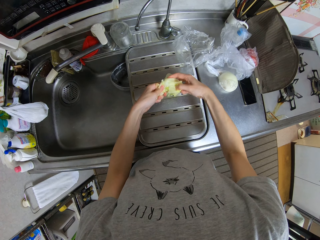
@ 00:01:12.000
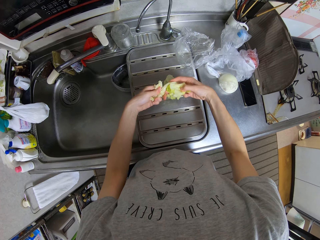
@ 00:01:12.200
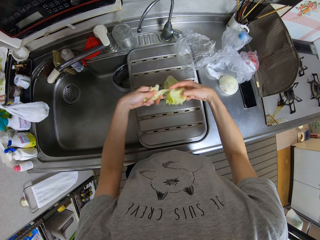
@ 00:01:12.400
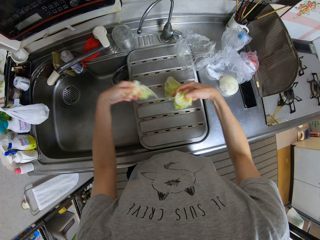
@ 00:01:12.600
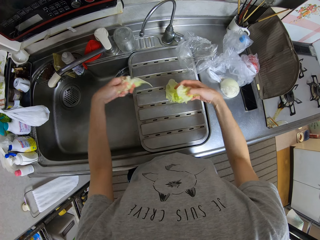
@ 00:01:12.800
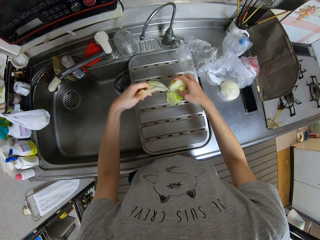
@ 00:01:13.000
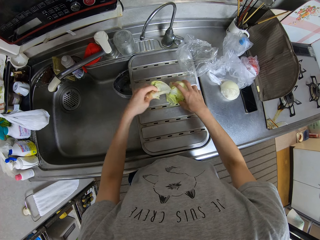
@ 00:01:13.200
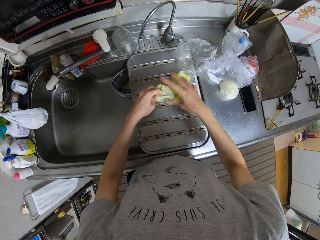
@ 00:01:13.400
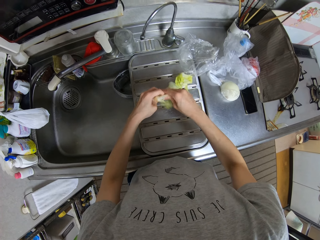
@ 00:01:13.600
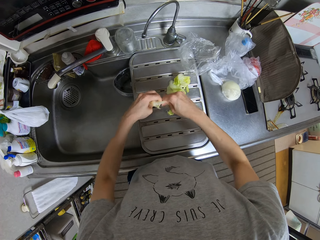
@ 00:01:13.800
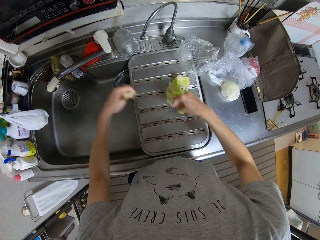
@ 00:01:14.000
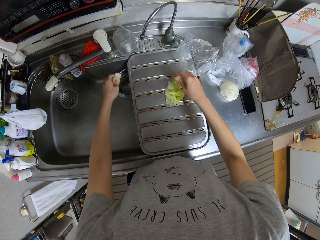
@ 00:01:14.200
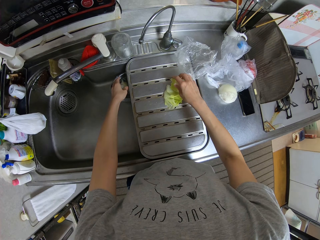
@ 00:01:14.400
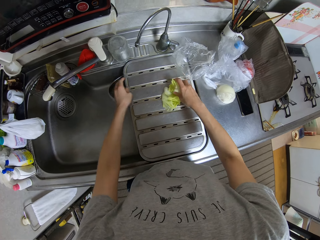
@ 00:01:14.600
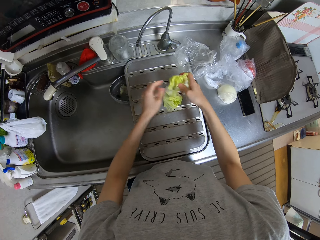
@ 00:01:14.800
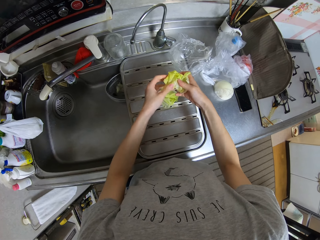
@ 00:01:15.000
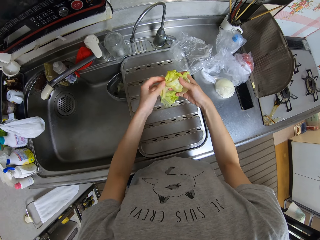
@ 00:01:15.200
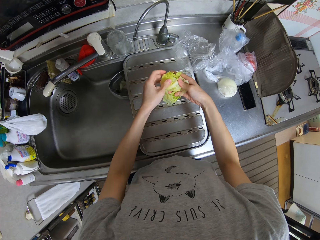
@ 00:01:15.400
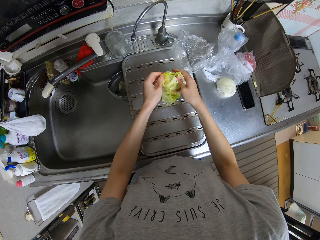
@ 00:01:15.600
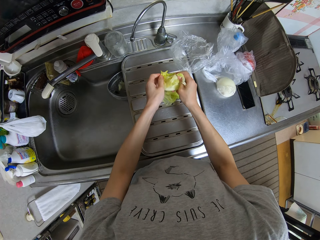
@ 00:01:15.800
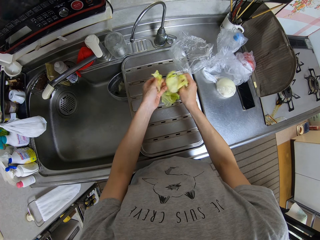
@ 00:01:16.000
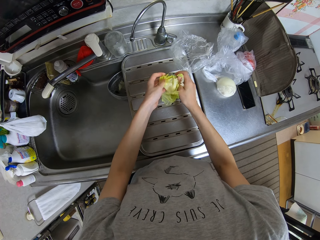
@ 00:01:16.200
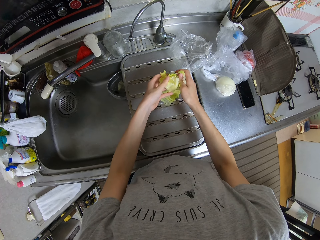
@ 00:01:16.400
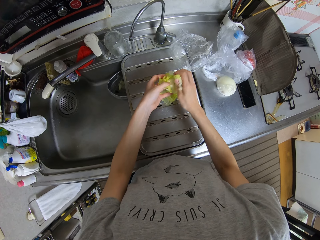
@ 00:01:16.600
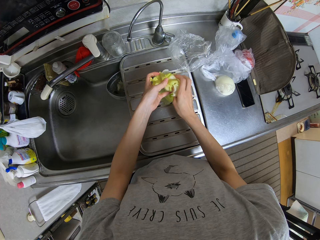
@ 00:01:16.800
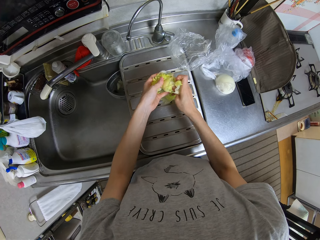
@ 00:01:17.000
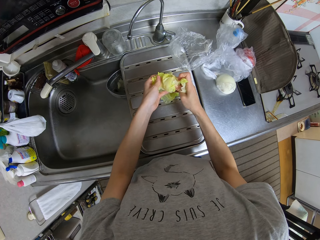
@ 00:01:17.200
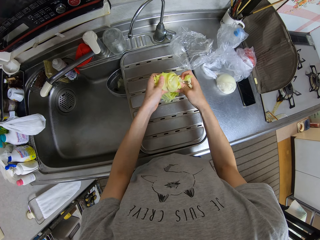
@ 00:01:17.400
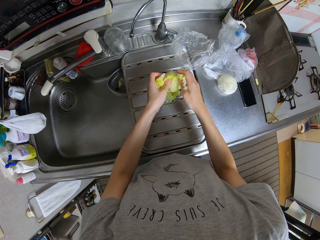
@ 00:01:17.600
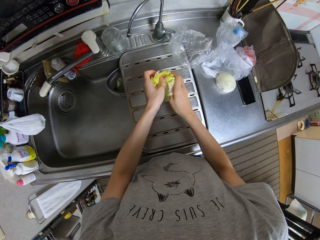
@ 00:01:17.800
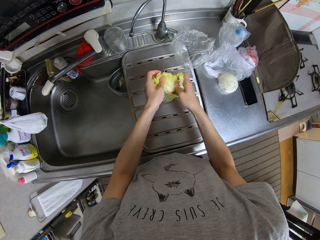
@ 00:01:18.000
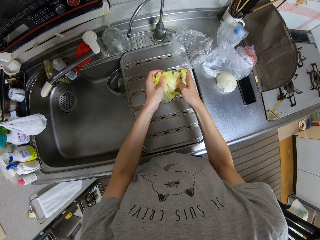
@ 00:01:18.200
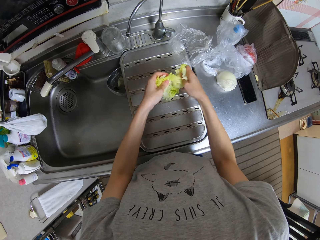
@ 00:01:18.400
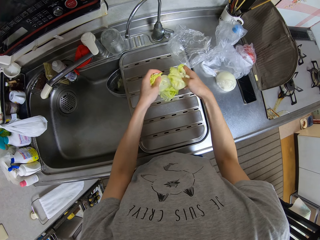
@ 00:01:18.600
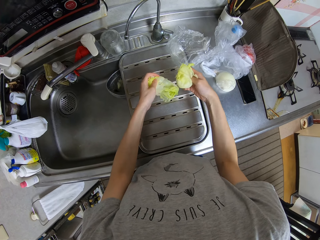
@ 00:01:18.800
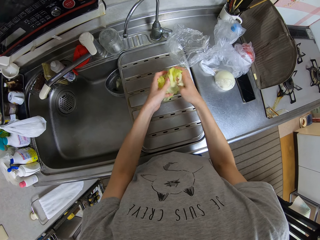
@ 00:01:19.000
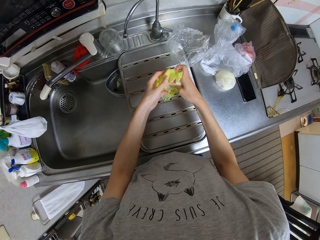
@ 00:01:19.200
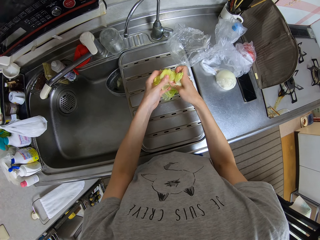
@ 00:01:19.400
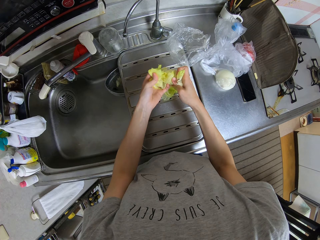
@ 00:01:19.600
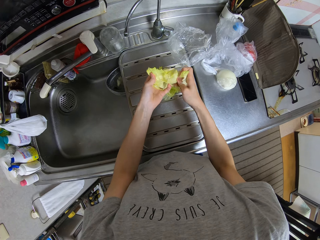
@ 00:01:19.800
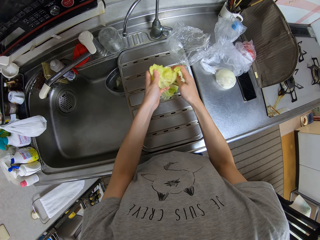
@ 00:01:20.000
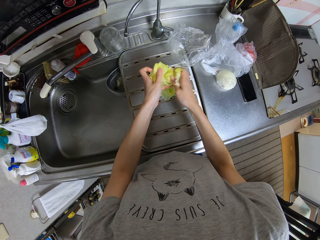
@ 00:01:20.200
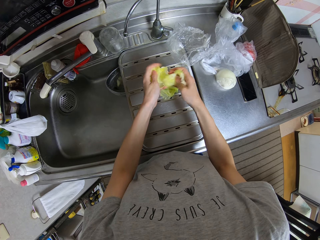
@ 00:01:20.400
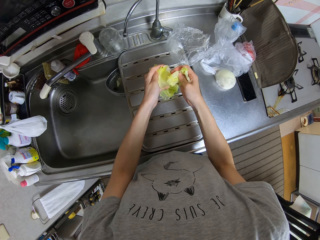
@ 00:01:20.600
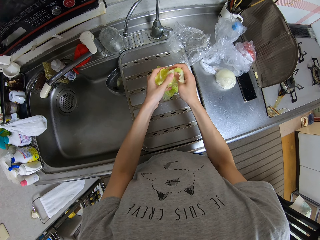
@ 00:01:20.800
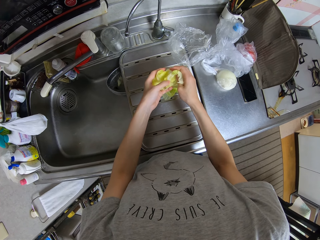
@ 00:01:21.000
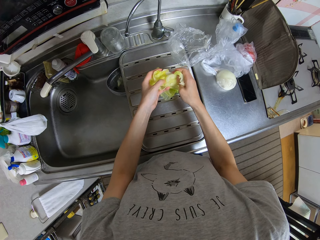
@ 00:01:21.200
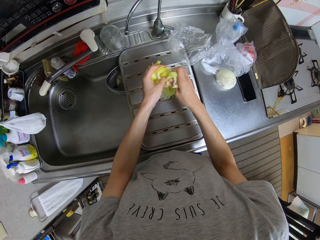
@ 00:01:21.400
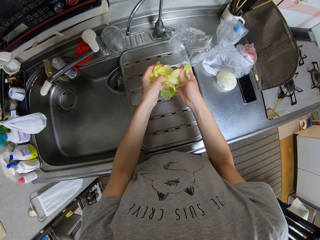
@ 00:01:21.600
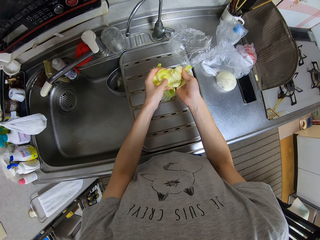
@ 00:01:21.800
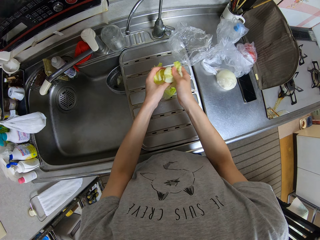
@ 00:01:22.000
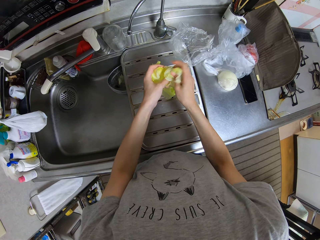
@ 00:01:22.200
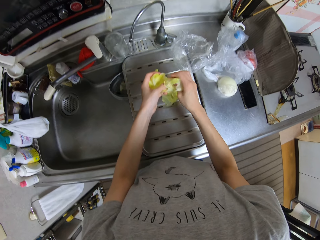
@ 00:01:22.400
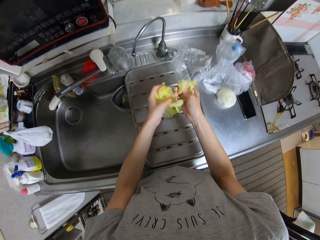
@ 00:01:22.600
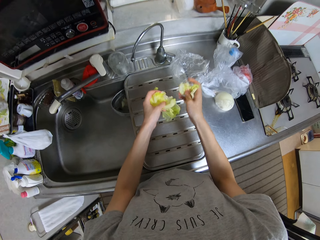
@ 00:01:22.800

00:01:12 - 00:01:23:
The camera wearer puts the Brussels sprouts on the dish drying rack. They cut the Brussels sprouts with their hands. They hold the Brussels sprouts on the dish drying rack. They throw the Brussels sprouts in a bowl in the sink. They pick up the Brussels sprouts on the dish drying rack. They cut the Brussels sprouts with their hands.

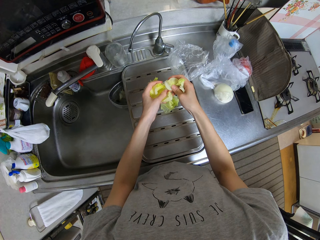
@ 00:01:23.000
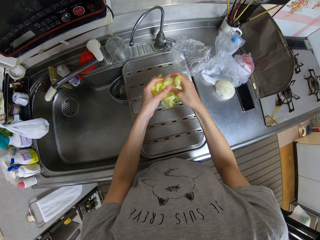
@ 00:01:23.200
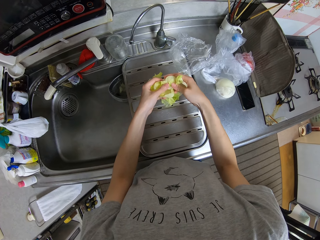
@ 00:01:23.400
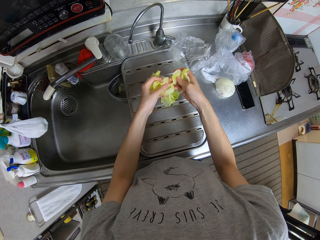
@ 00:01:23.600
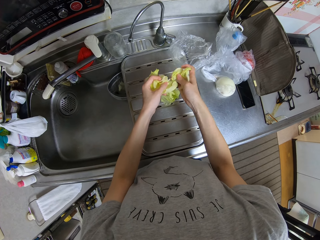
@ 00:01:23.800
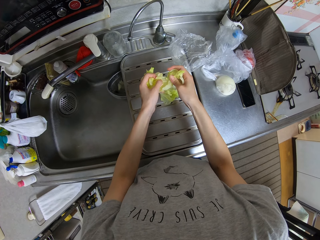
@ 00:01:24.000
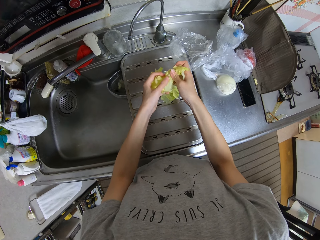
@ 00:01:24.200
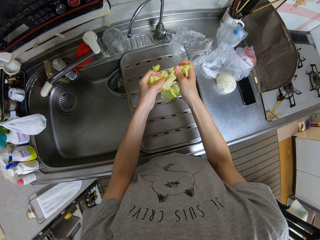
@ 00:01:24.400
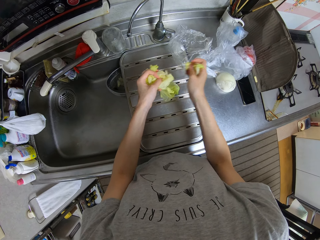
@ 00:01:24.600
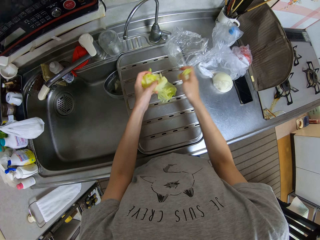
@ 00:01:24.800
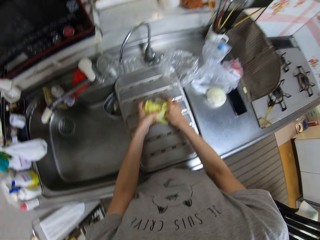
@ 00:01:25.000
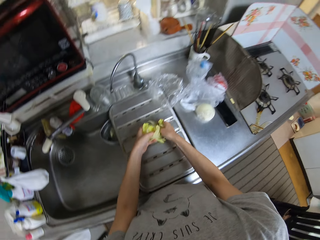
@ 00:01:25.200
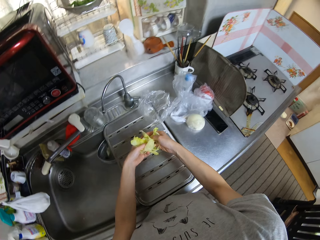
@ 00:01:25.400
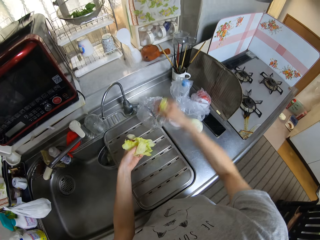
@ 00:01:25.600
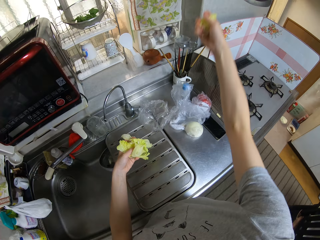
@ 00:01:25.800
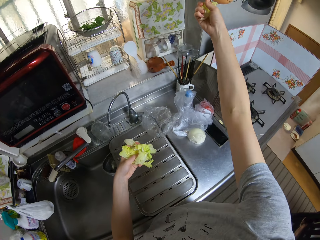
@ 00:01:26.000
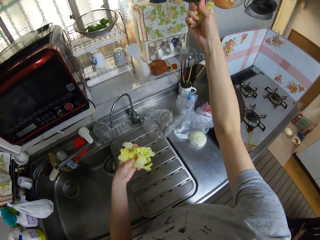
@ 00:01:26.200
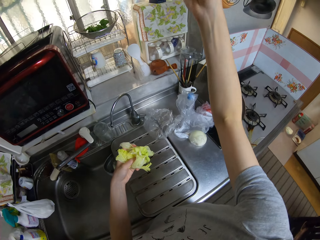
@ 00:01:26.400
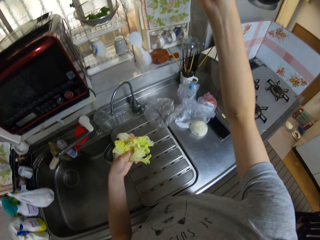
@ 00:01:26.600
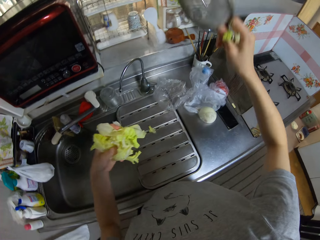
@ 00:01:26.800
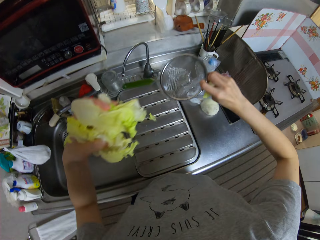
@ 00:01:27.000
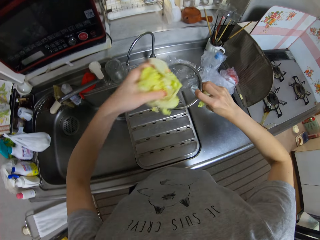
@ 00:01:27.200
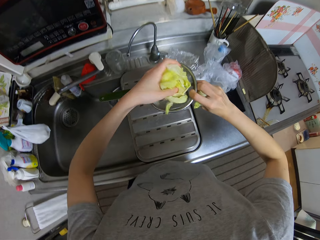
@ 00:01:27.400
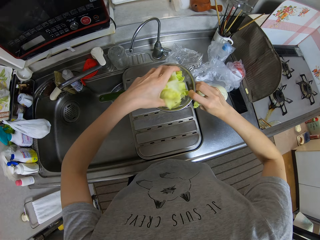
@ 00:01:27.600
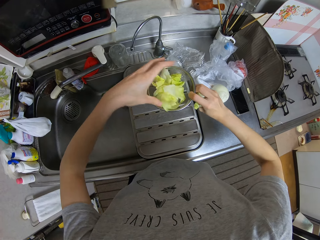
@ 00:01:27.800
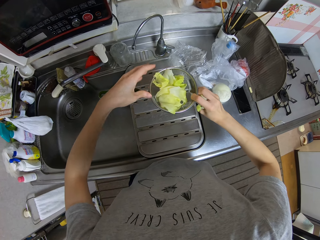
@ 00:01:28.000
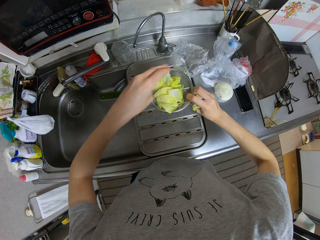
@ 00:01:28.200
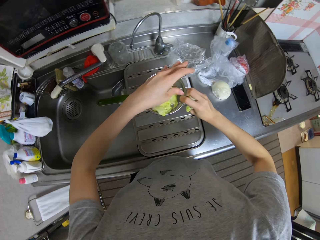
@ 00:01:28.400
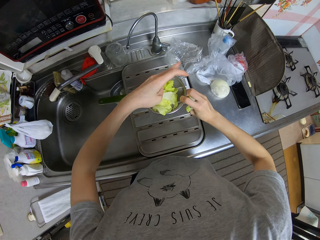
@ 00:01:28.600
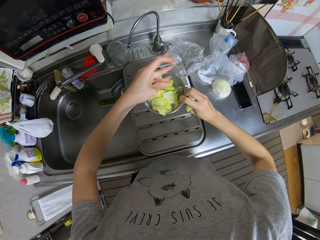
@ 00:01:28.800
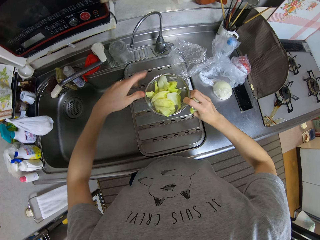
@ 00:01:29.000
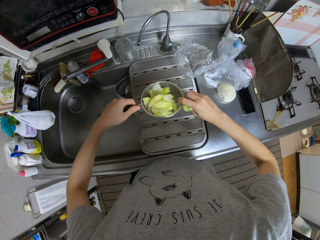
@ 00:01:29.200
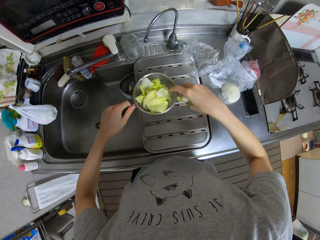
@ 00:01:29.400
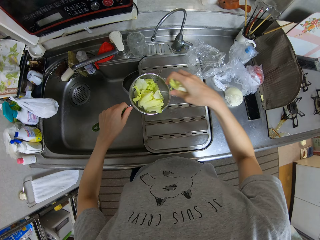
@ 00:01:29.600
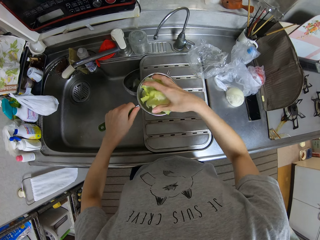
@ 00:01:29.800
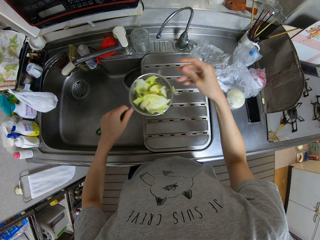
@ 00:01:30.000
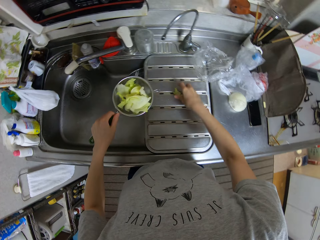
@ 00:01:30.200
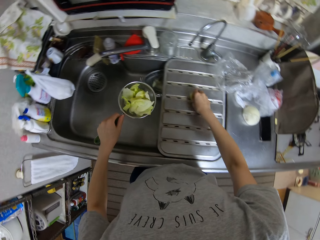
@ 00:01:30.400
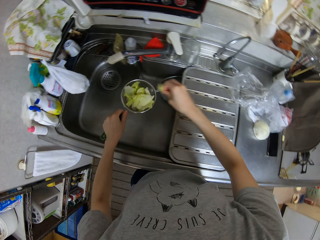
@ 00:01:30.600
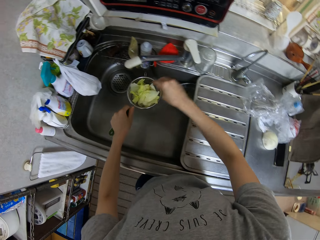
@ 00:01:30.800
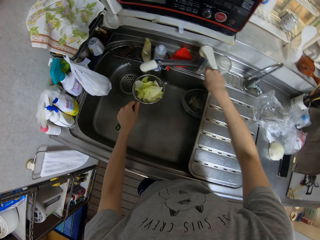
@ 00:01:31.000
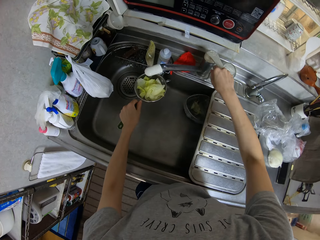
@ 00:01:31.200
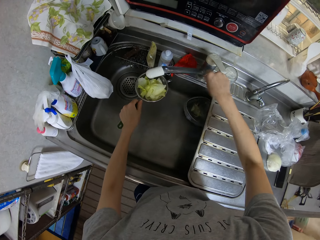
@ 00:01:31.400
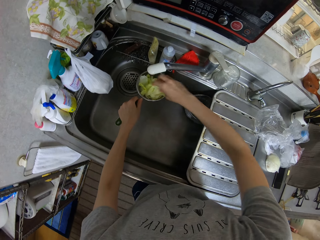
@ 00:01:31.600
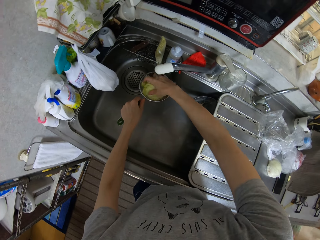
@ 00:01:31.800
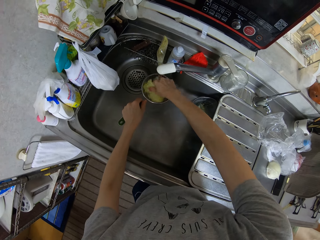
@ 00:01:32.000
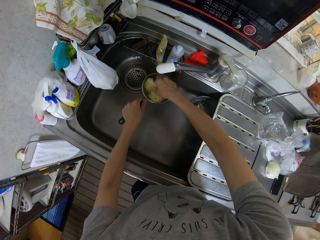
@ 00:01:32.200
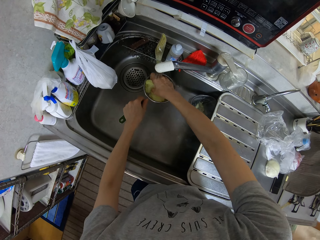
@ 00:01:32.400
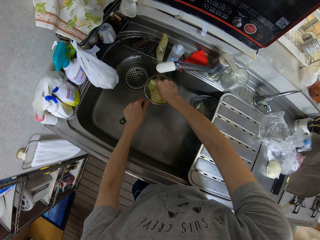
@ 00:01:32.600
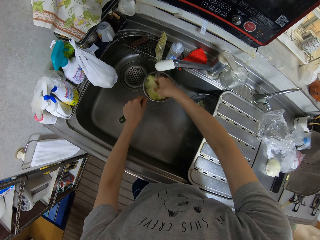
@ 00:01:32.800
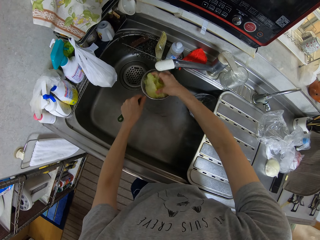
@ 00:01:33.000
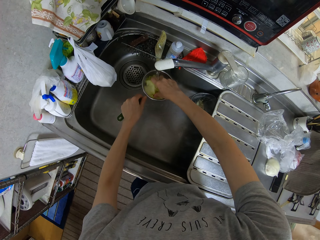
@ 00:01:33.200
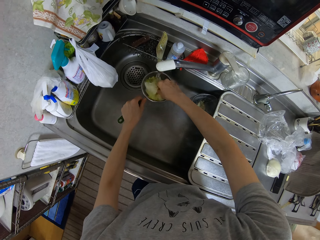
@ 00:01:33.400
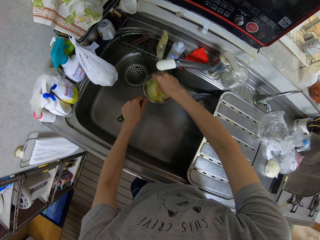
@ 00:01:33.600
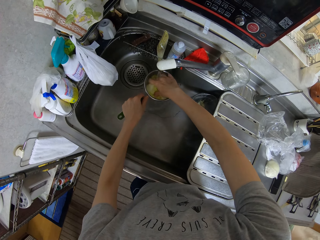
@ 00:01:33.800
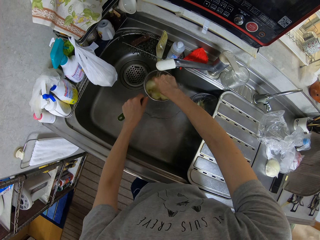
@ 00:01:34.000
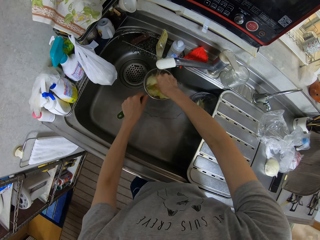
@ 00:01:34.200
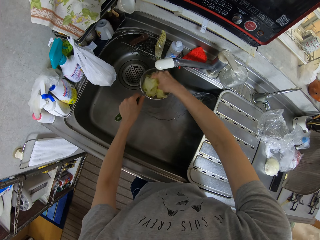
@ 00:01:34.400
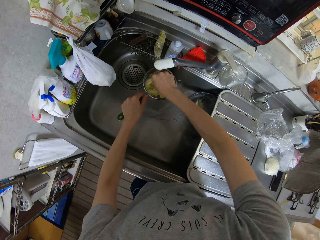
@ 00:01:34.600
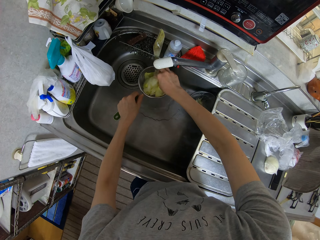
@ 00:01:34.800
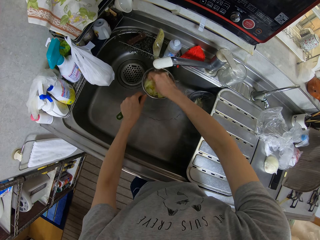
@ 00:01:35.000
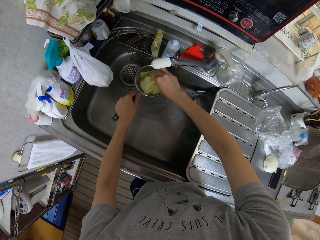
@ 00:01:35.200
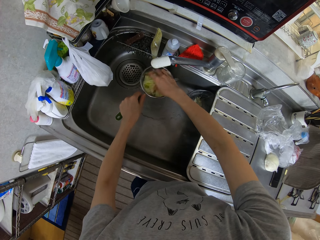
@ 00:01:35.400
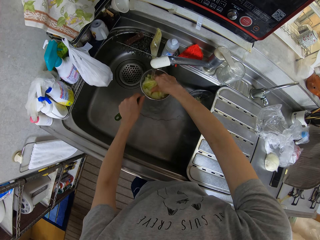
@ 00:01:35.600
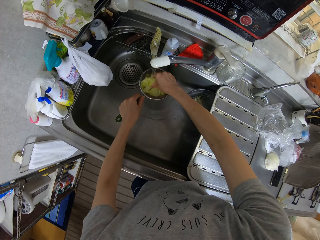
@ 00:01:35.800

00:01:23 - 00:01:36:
The camera wearer picks up the Brussels sprouts on the dish drying rack. She takes a sieve on the kitchen rack with her right hand. She puts the Brussels sprouts in the sieve. She holds the sieve with her left hand. She picks up the Brussels sprouts on the dish drying rack. She puts the Brussels sprouts in the sieve. She turns on a tap. She washes the Brussels sprouts in the sieve in the sink.
